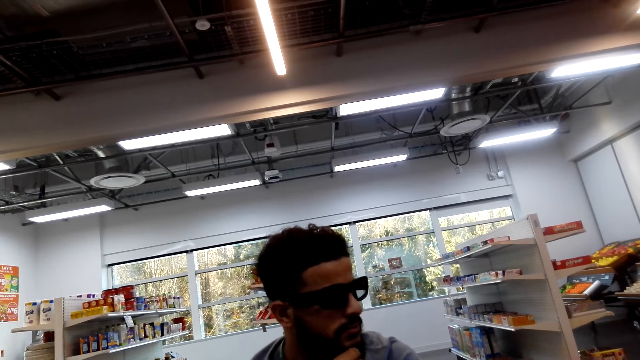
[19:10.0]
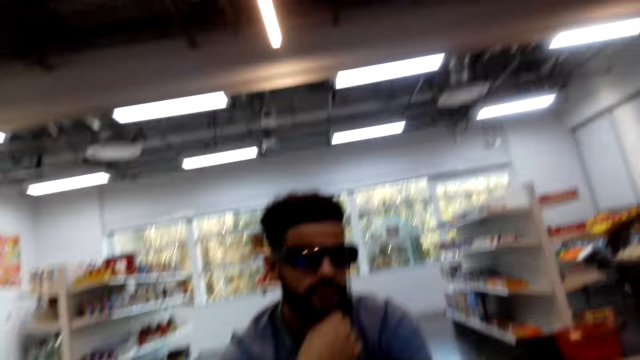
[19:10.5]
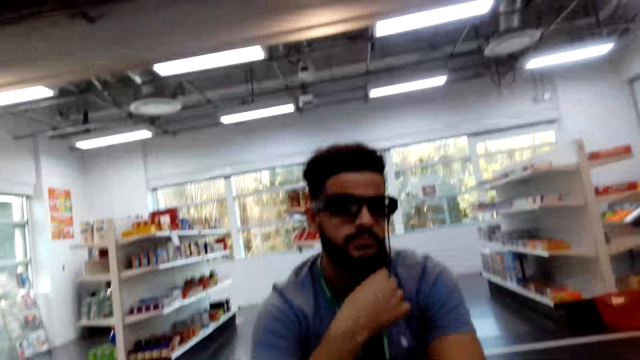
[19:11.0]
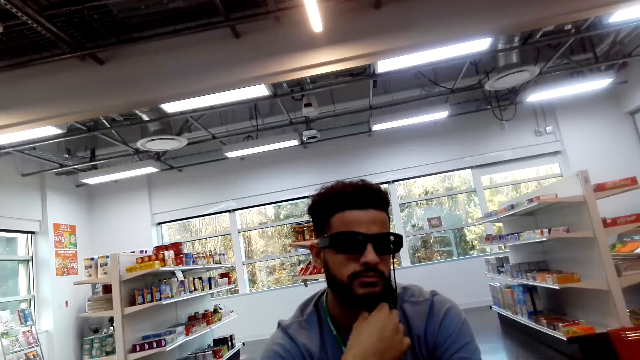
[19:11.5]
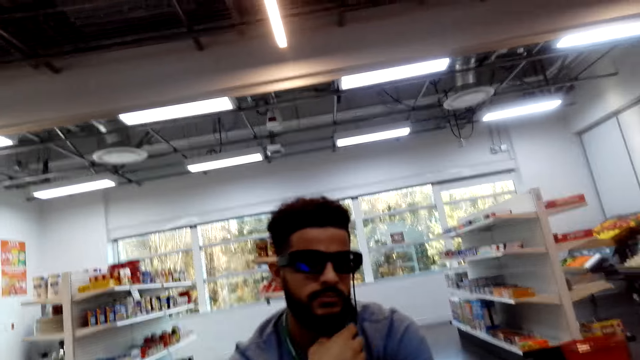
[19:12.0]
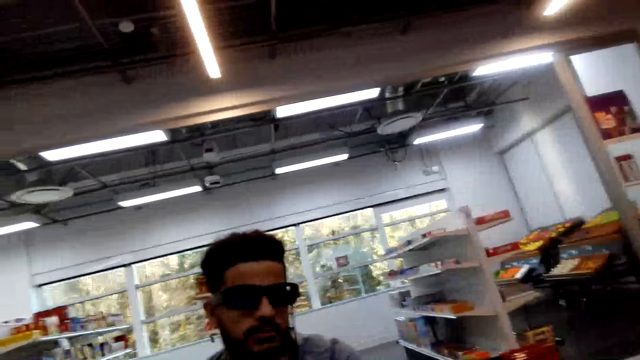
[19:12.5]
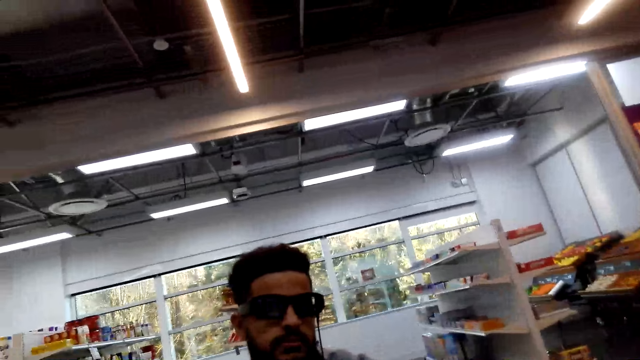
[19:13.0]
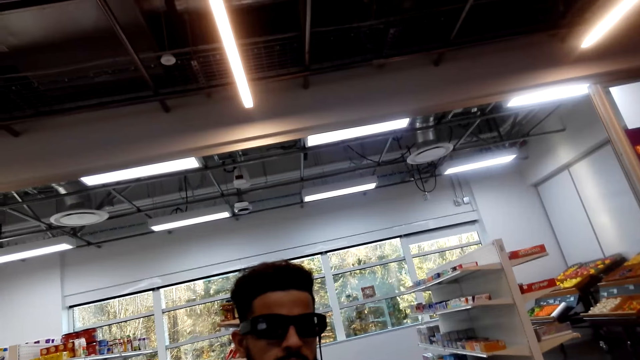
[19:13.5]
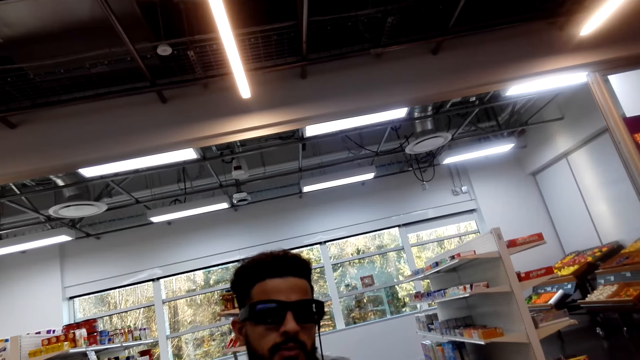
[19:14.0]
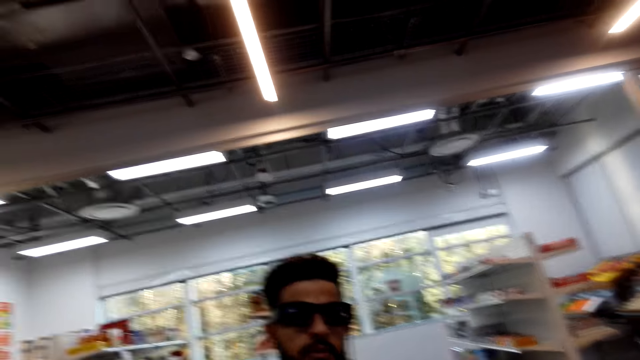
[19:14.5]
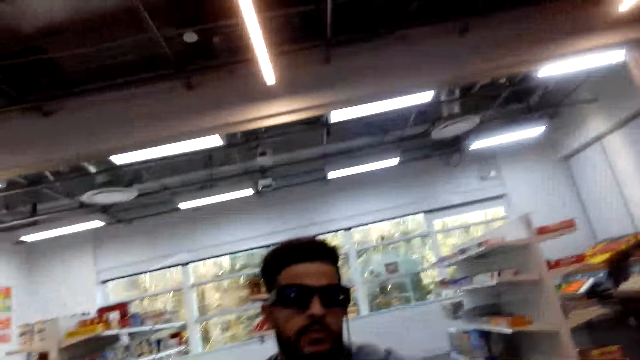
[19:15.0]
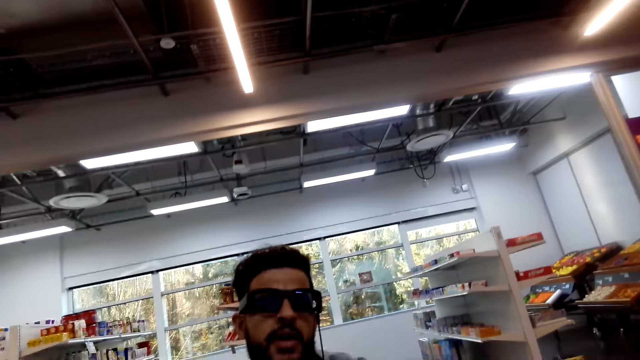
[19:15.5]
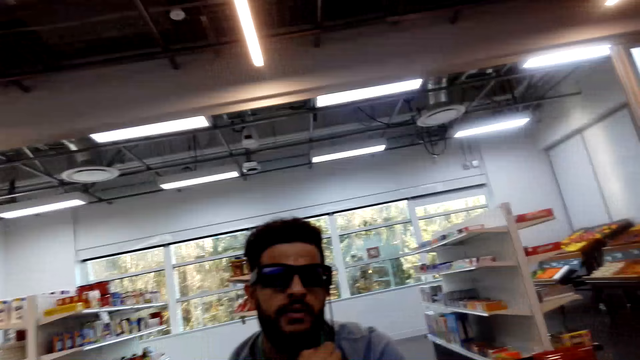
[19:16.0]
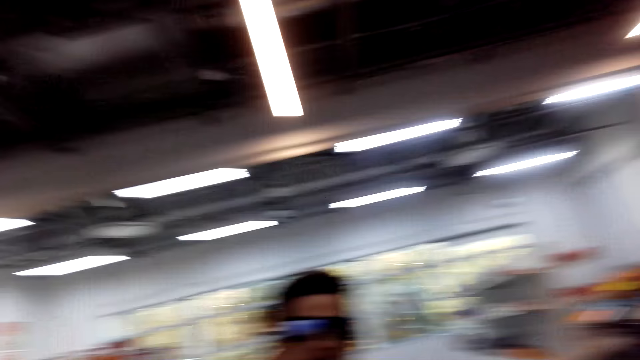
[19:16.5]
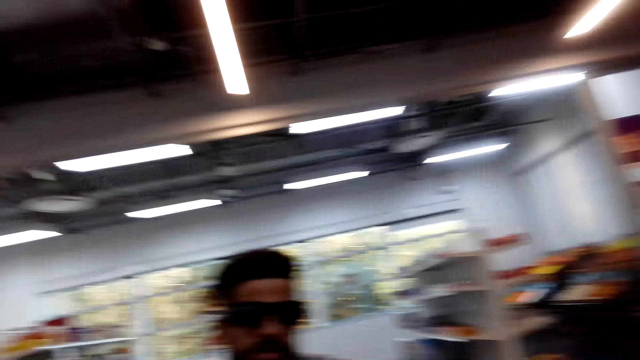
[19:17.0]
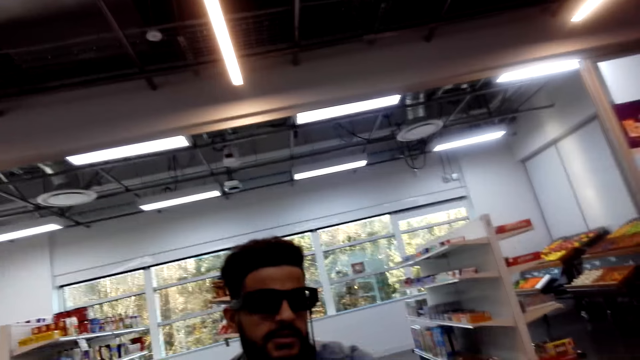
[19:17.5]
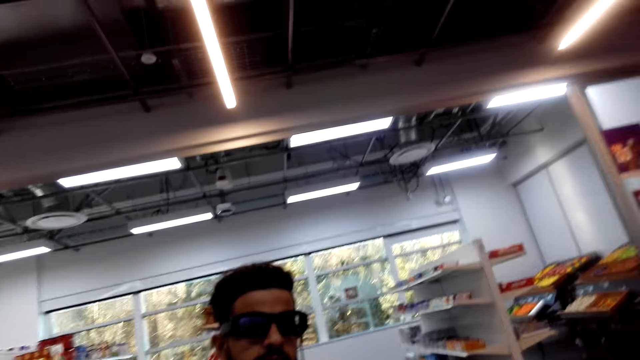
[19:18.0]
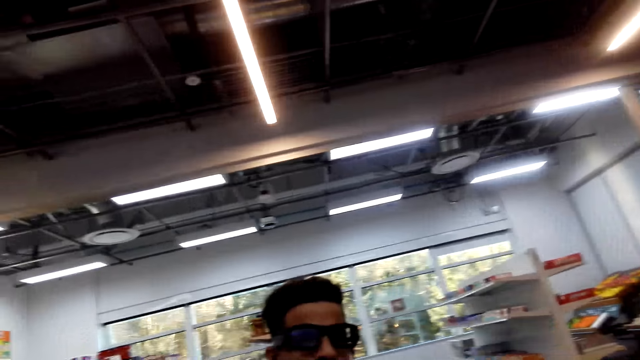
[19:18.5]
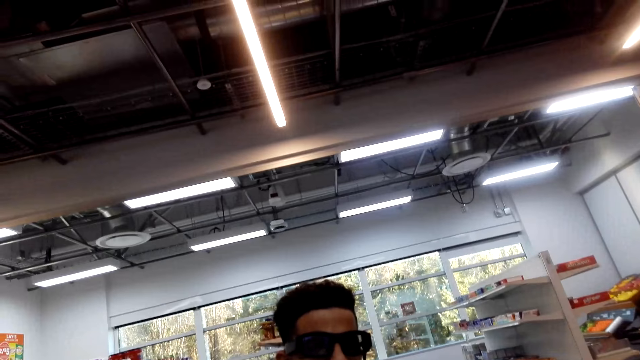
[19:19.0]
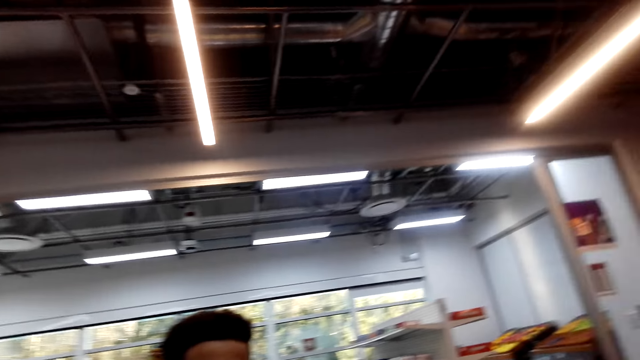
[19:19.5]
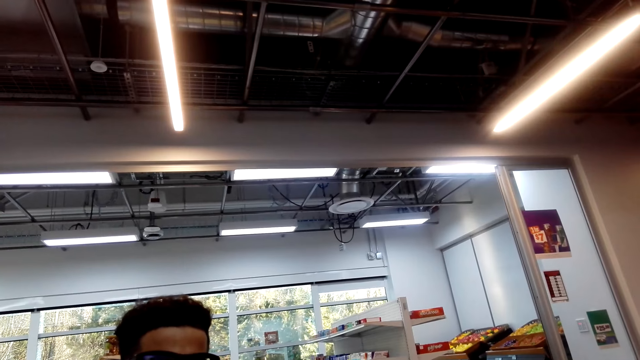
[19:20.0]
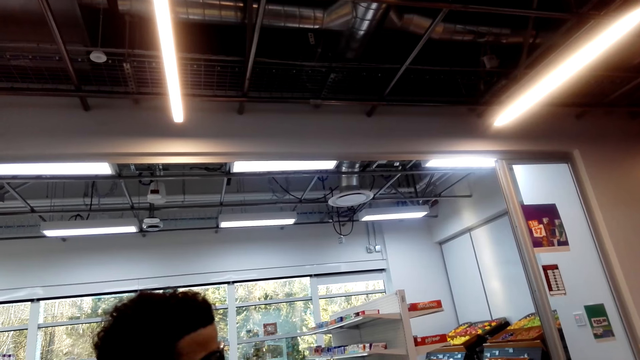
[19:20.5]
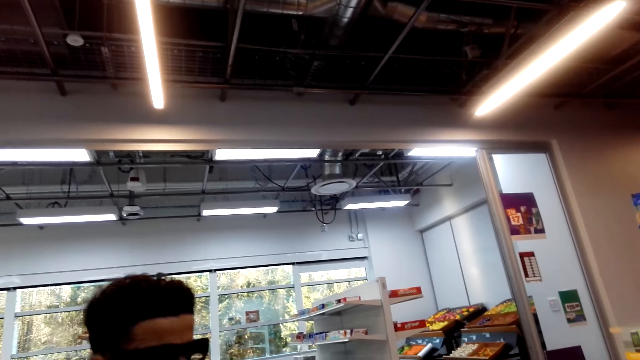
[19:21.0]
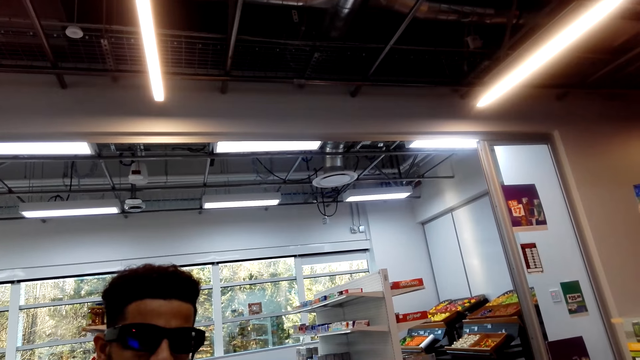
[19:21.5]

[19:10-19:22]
The man nods his head. The camera wearer looks around.

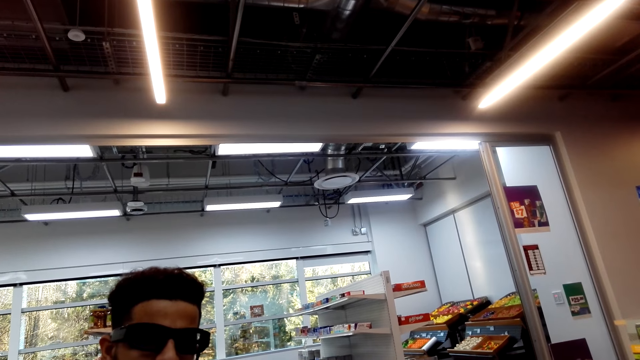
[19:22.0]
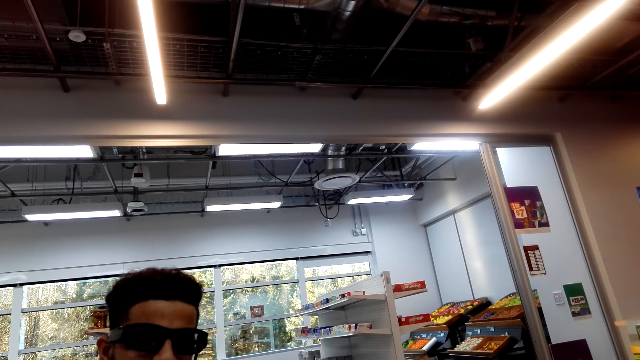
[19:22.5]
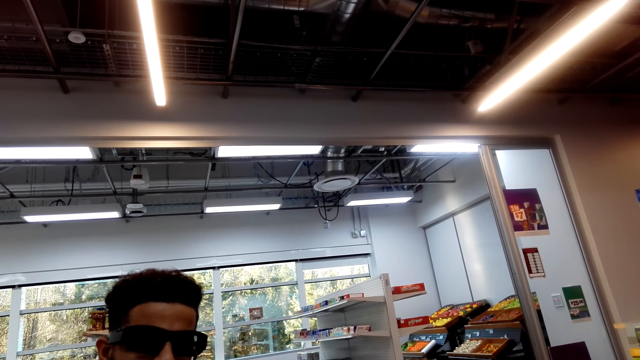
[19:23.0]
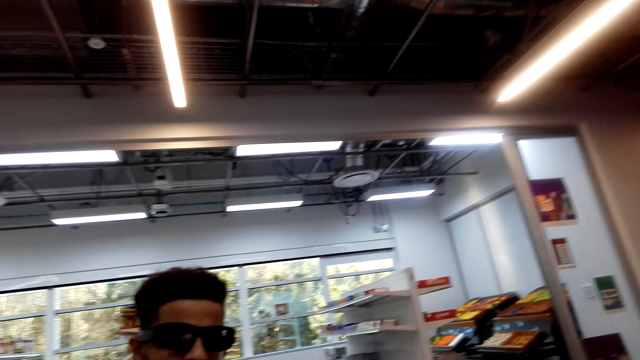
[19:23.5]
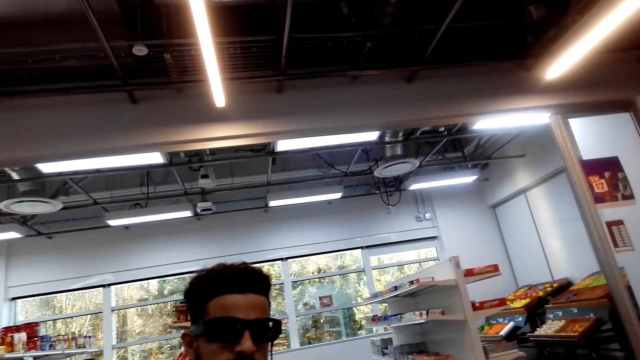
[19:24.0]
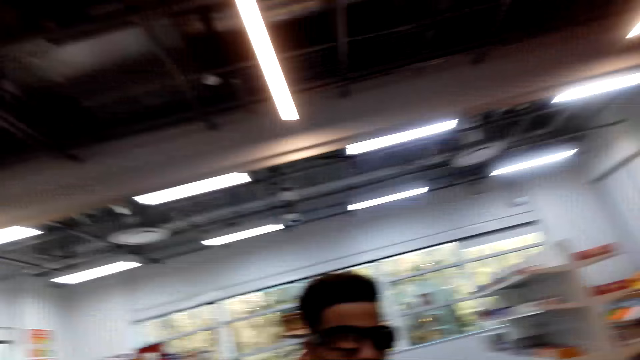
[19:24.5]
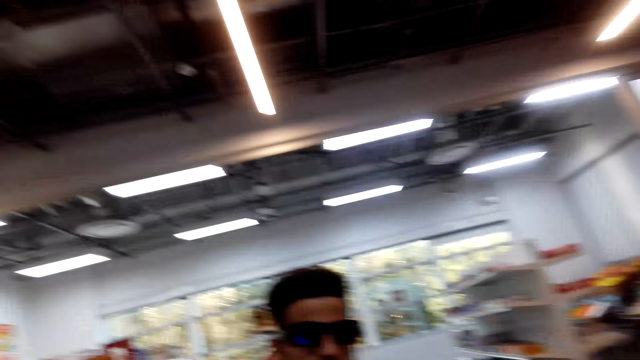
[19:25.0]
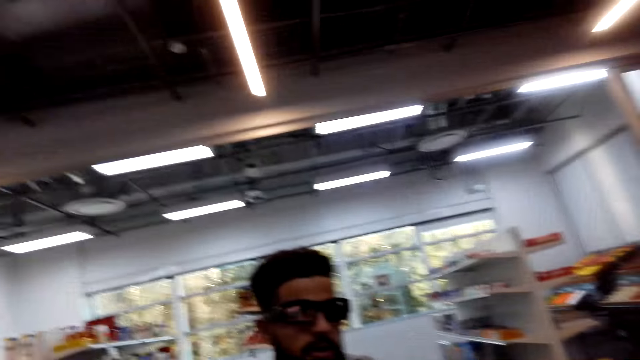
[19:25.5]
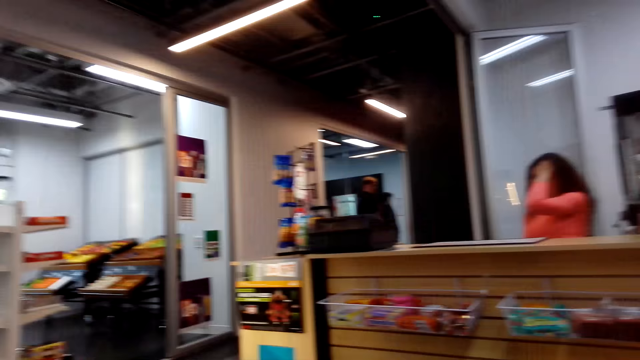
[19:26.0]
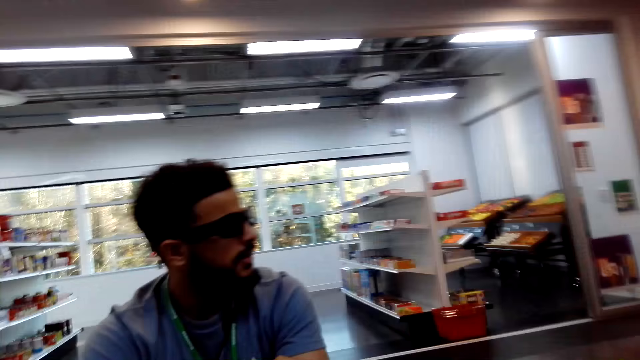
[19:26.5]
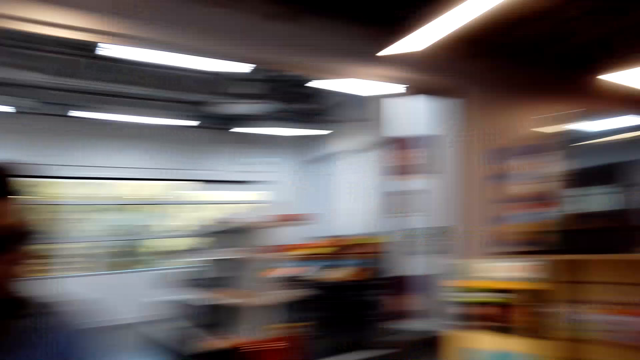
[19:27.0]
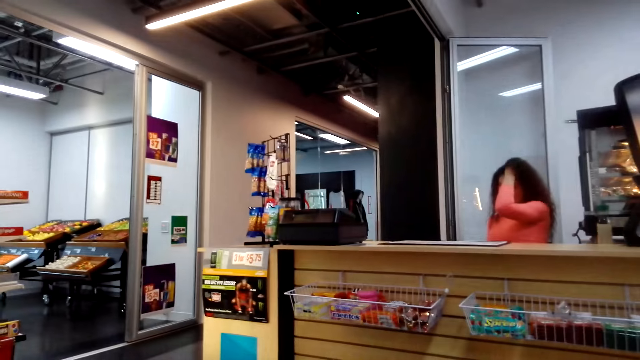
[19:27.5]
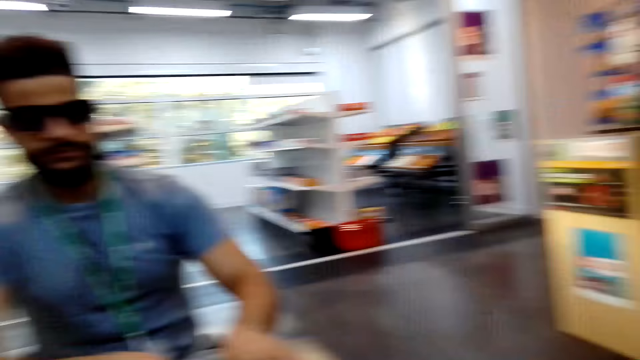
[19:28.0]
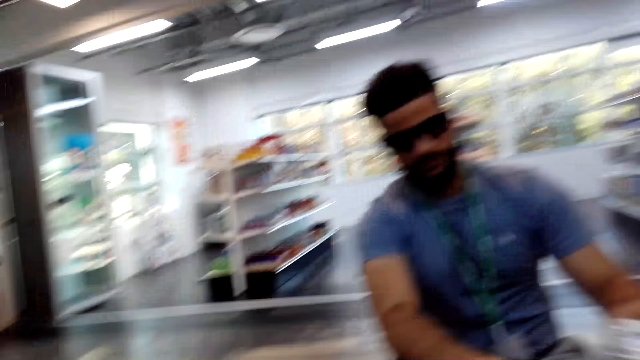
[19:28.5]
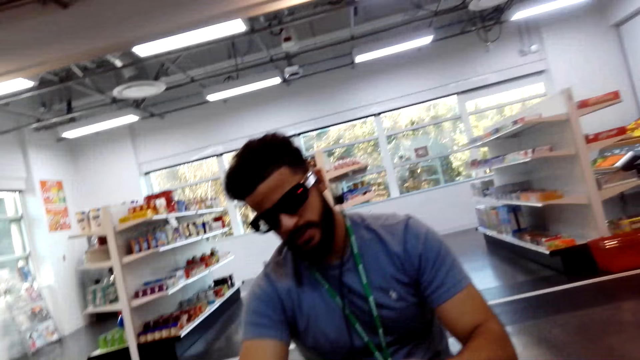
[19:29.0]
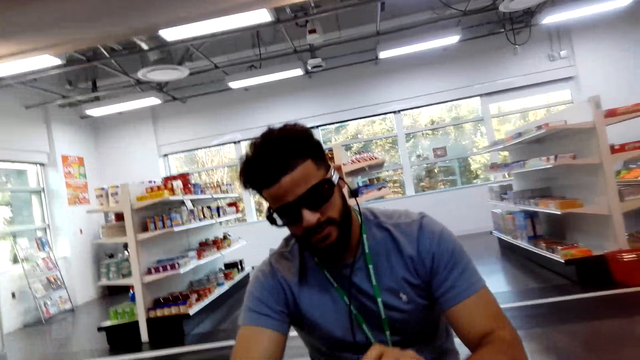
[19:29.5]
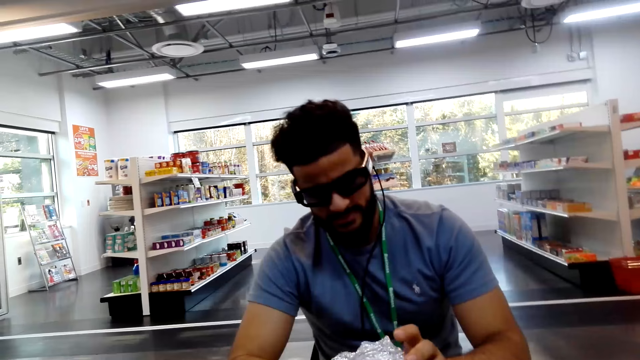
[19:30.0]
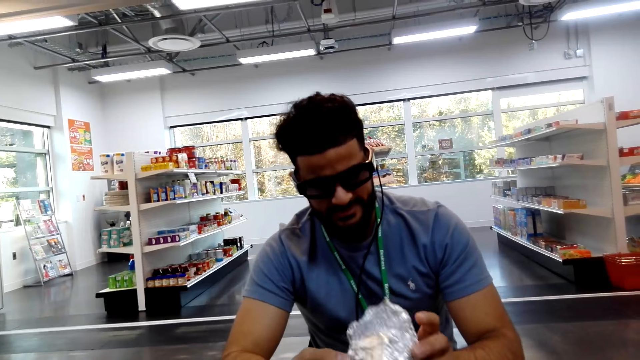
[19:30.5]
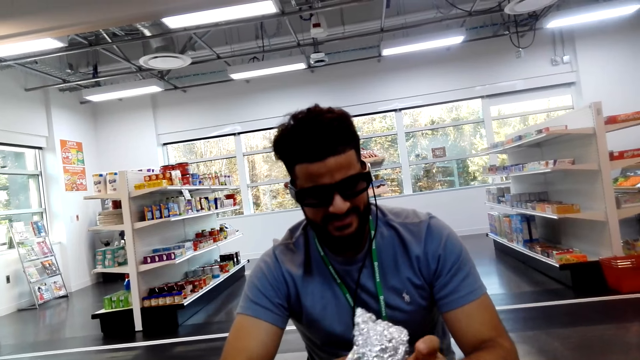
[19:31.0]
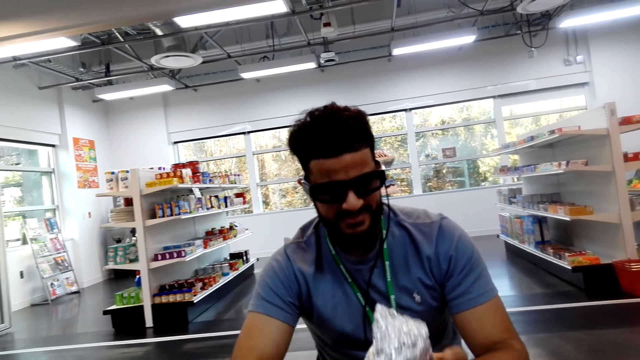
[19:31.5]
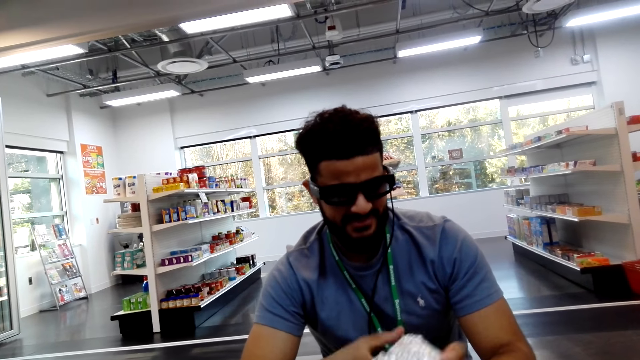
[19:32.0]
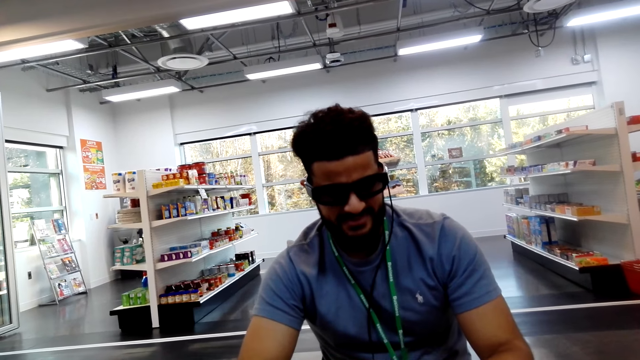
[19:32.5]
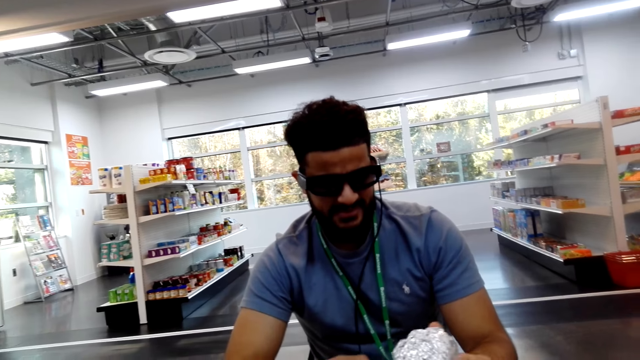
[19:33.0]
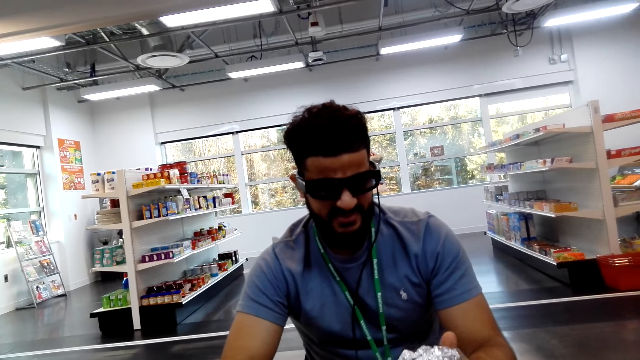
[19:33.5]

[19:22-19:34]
Another person aligns her hair. The first person picks up a package. The man stretches his hand and opens something.
